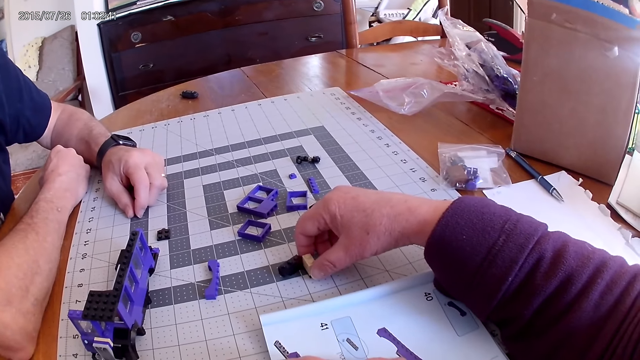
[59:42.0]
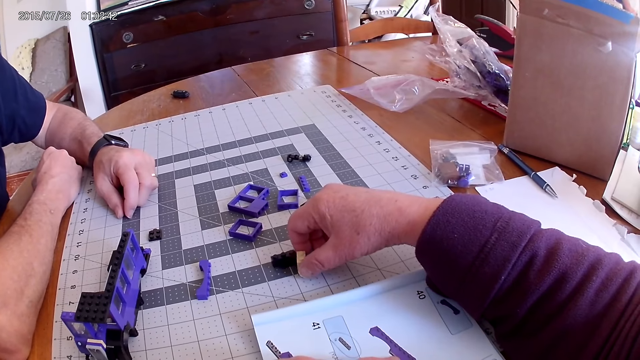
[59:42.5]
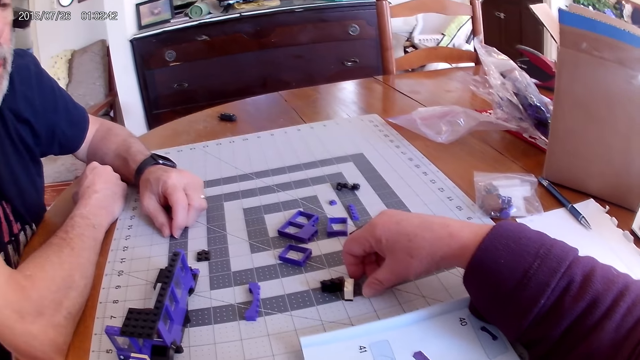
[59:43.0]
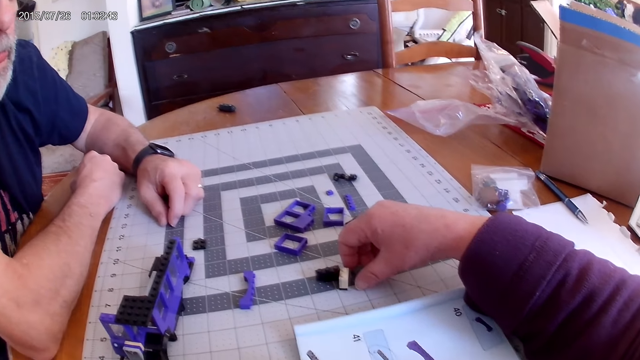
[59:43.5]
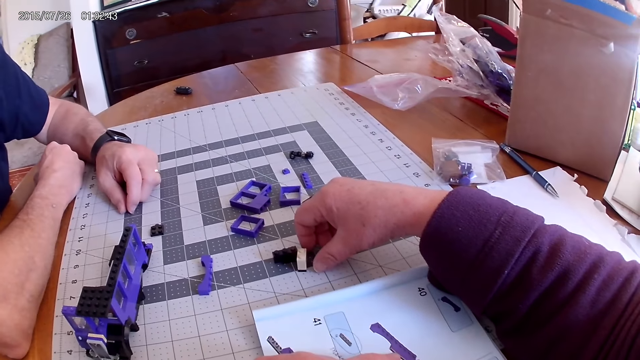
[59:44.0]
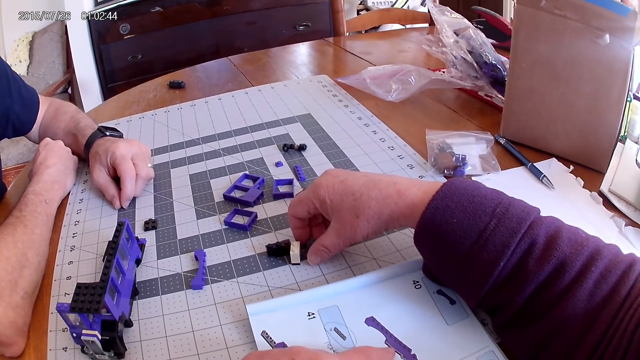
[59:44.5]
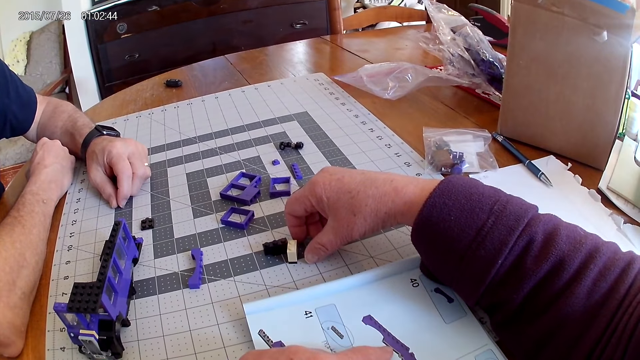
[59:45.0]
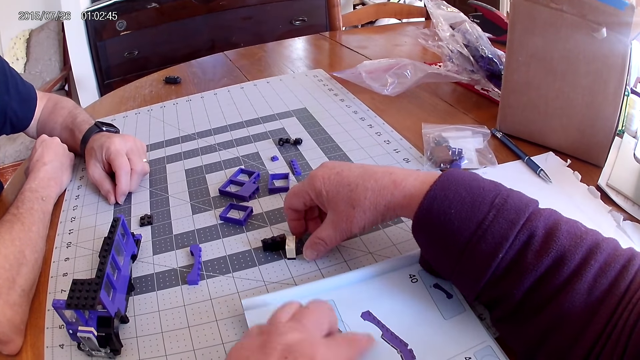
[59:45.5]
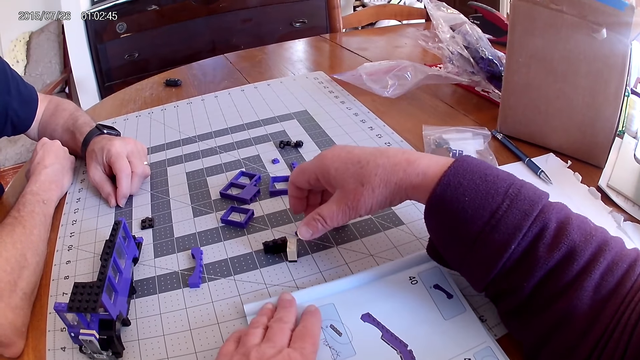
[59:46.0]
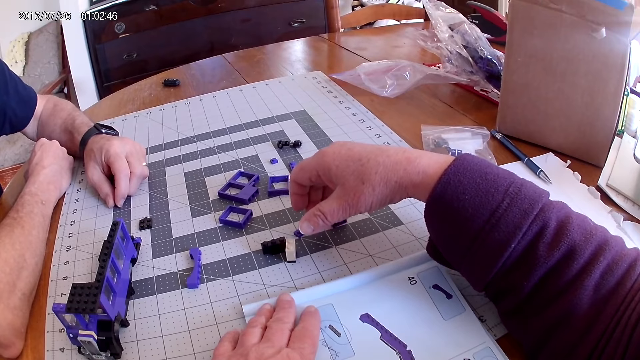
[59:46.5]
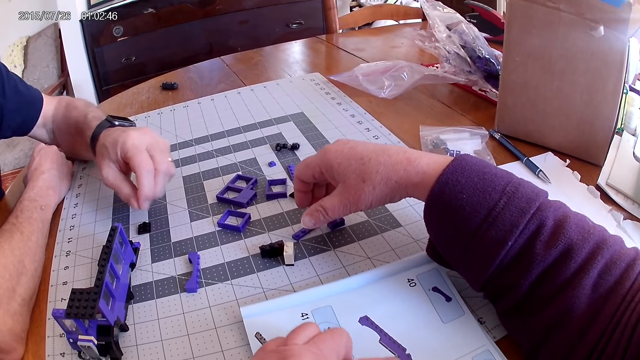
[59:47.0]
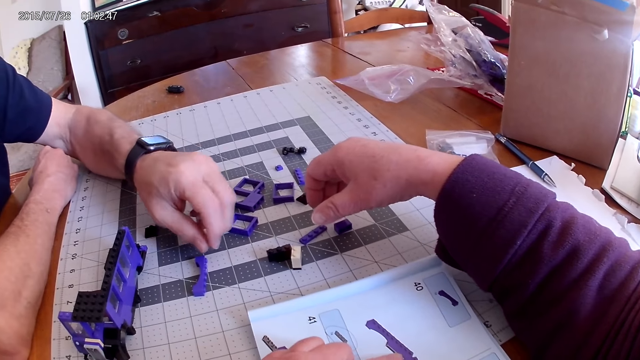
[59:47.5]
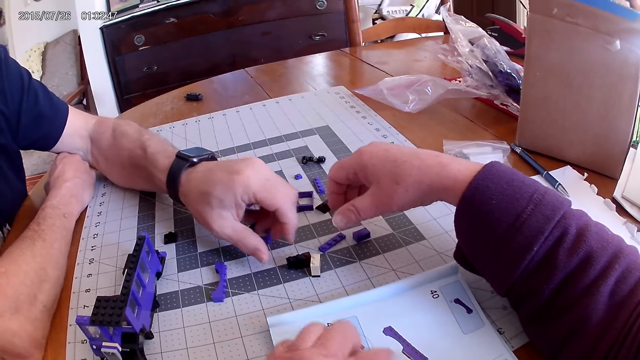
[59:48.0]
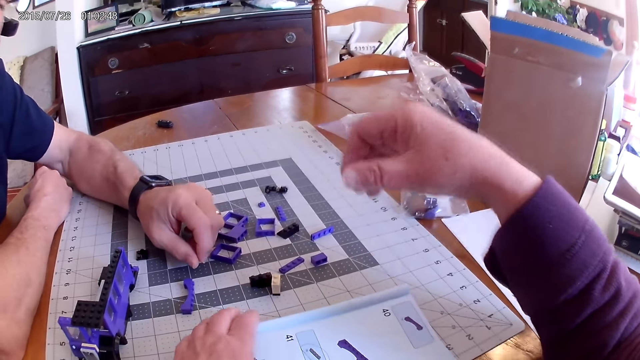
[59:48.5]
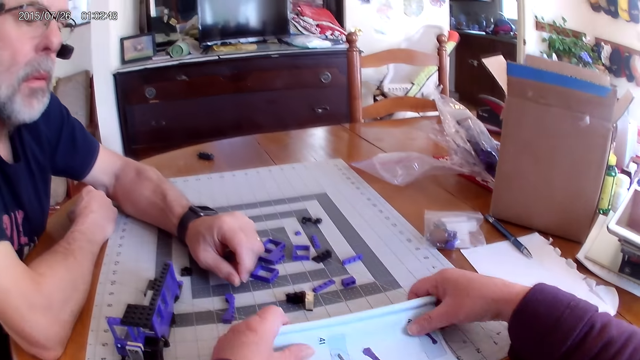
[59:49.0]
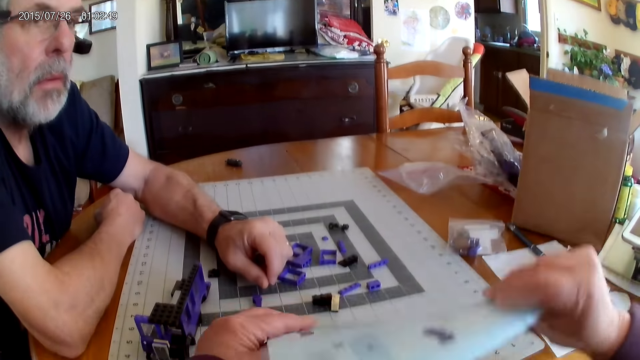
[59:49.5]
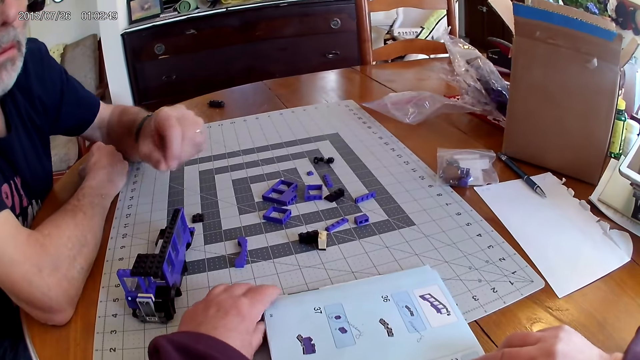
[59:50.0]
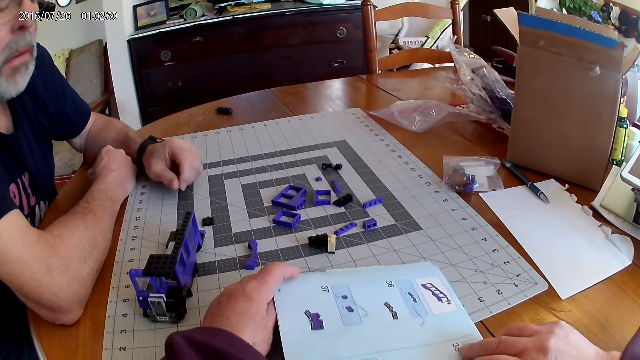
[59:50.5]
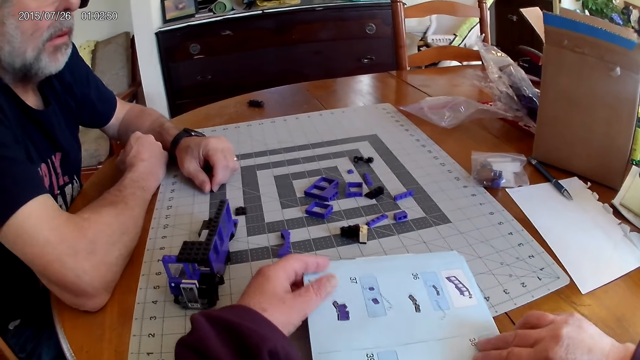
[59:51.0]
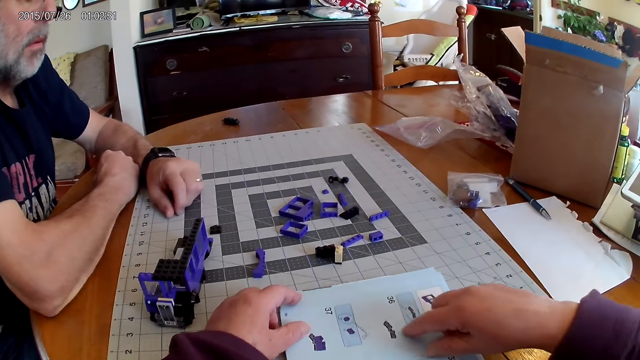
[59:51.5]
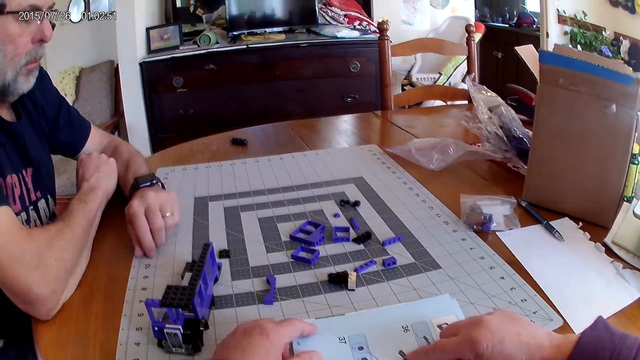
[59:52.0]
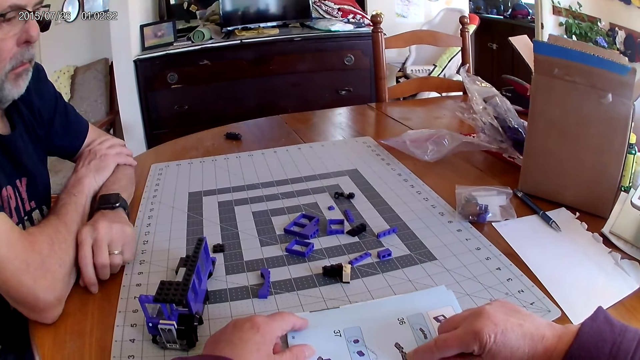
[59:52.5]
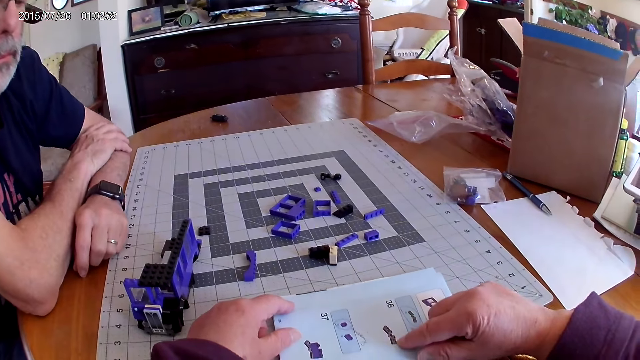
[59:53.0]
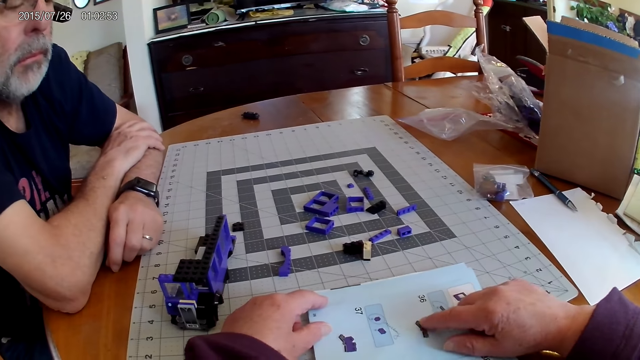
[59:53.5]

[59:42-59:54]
The camera wearer looks around. They put their left hand on a book. They look around. A man moves the hand on the board. The camera wearer turns the book on the table. The man moves his hand. The camera wearer looks around. They look at the book. The man puts the hands together. He moves his hands.

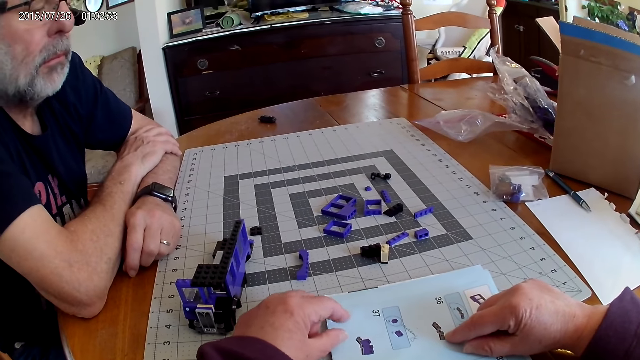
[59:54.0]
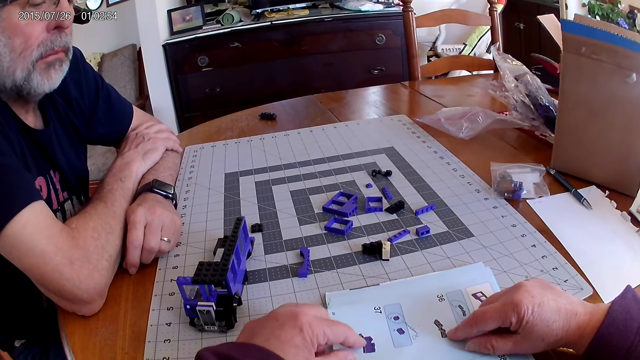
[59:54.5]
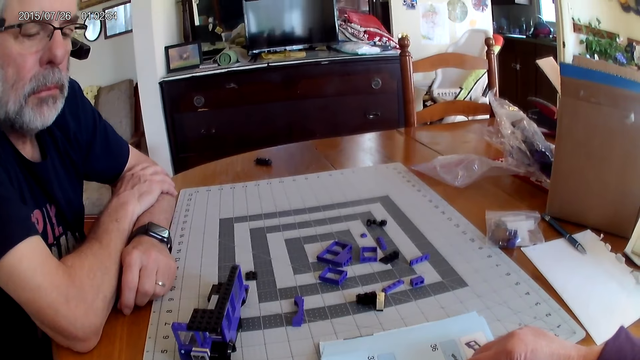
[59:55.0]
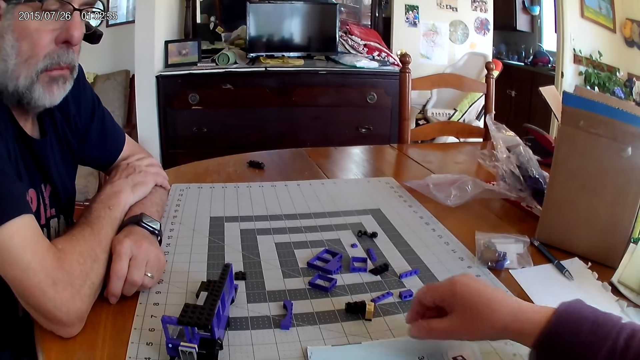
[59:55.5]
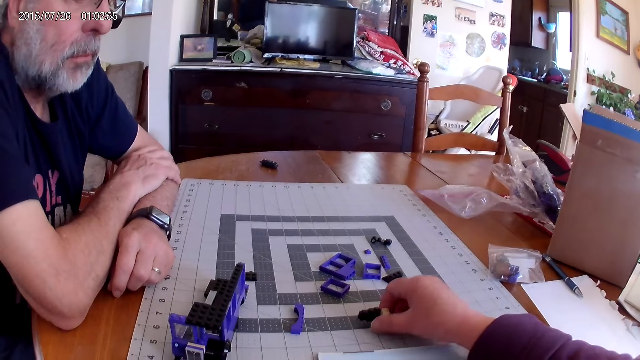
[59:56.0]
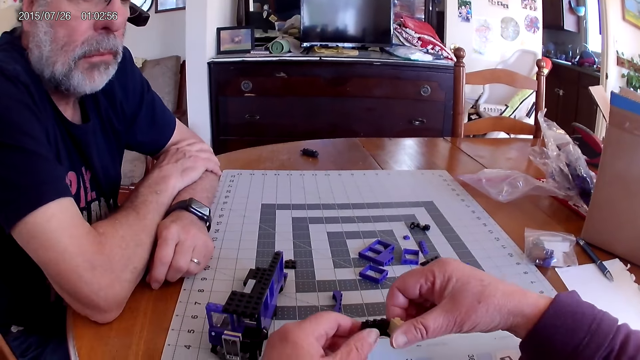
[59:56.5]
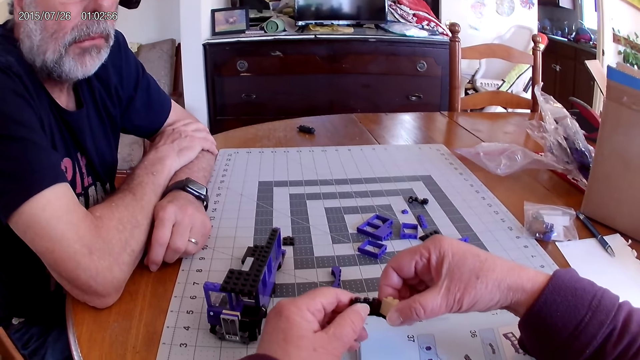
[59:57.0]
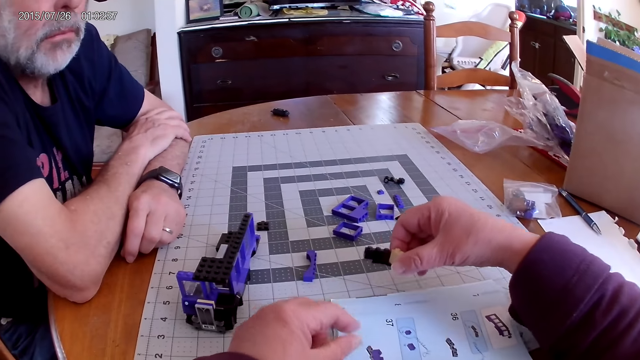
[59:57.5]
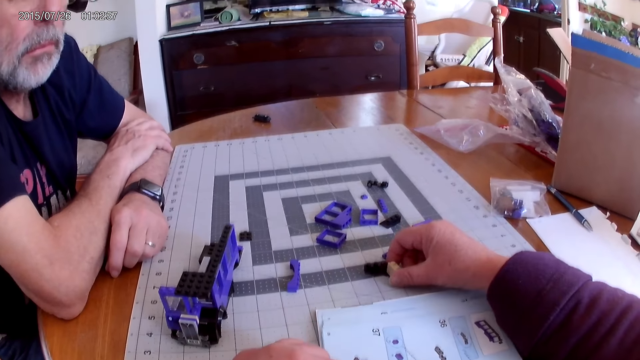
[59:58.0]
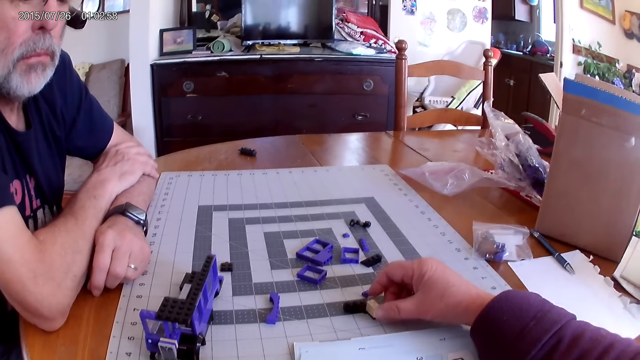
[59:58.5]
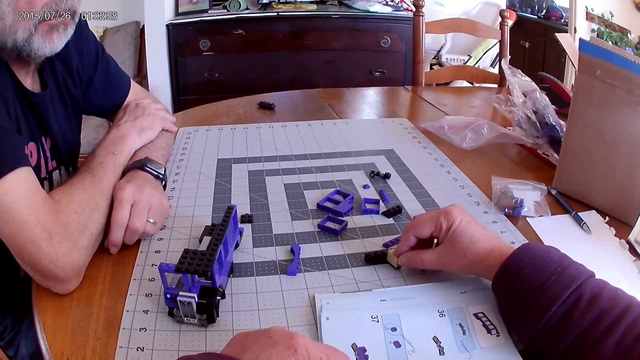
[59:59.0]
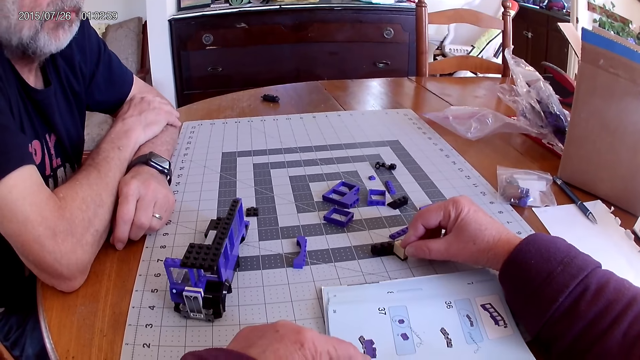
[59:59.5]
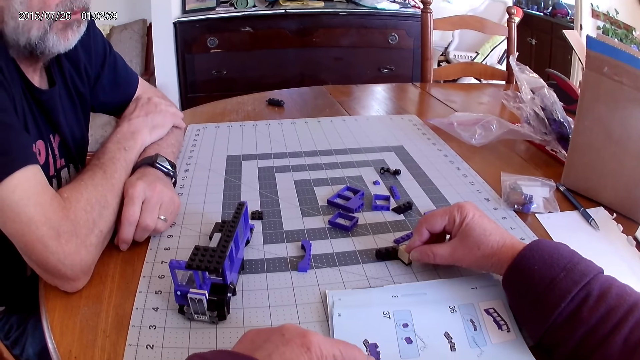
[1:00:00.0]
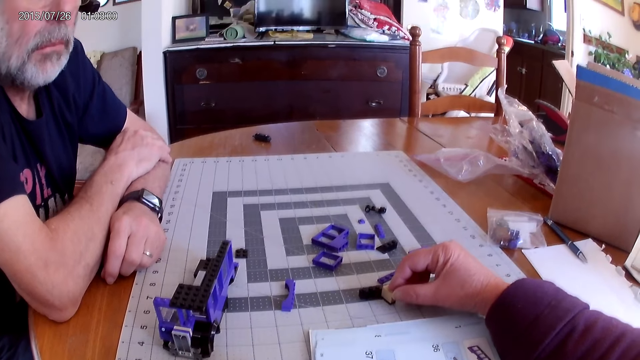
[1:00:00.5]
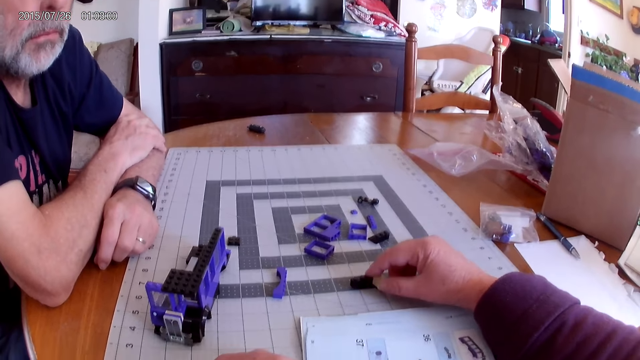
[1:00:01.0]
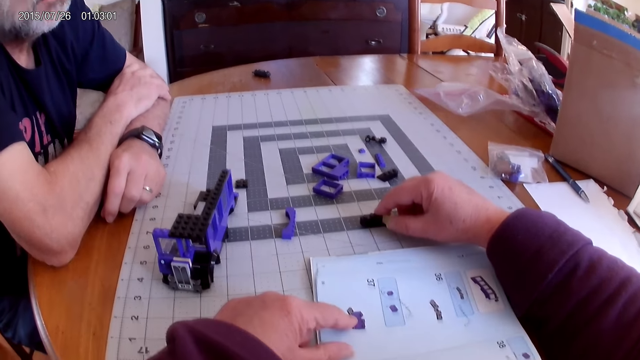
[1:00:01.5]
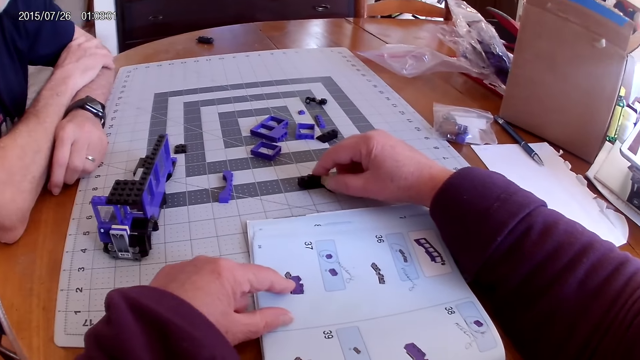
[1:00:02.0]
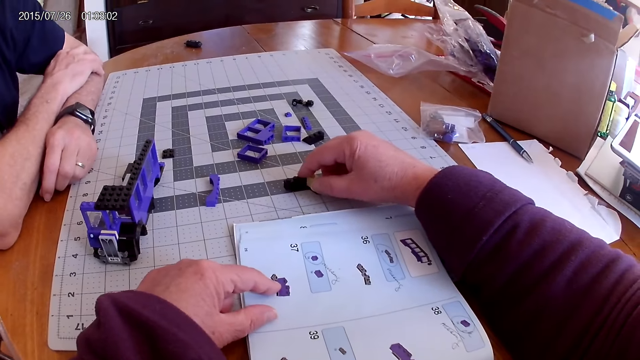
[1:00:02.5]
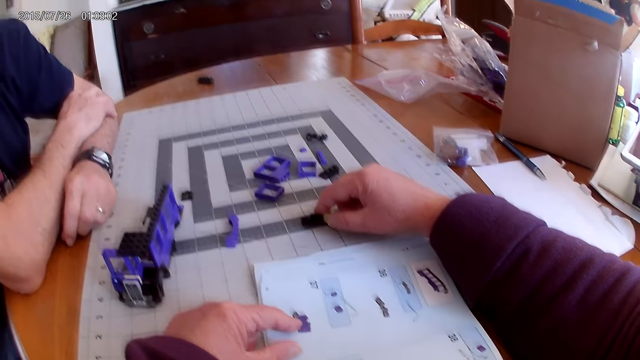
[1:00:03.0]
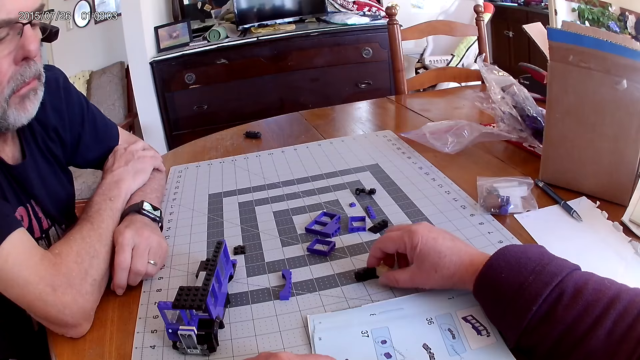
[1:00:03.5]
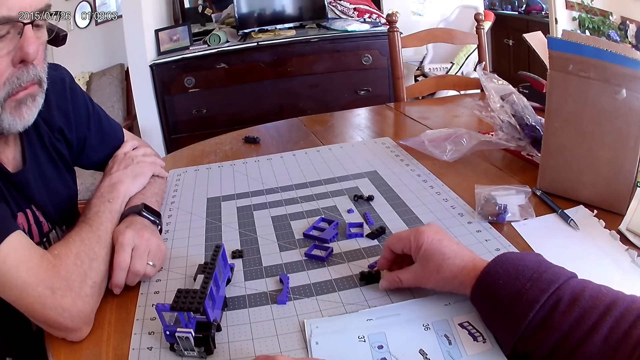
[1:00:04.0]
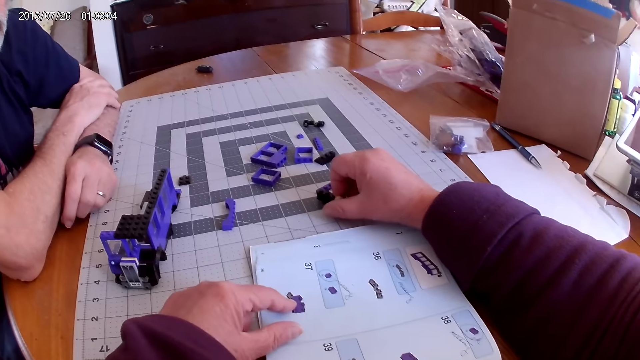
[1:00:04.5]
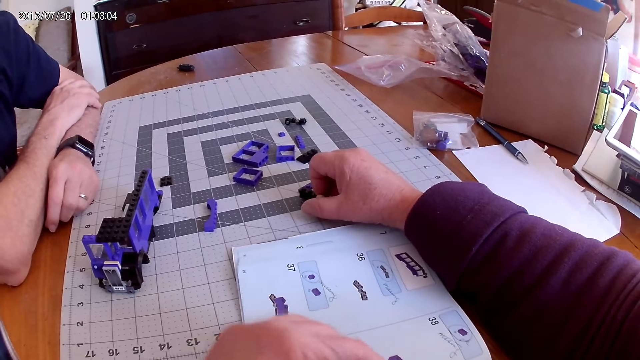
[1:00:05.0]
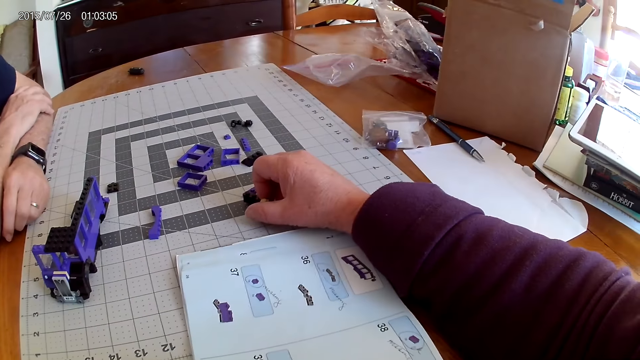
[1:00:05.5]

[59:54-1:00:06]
A man looks at the board. The camera wearer picks up a piece of Lego on the table. They hold the piece of Lego. They put the piece of Lego on the table. They hold the piece of Lego on the table. They touch the image on the book. They turn the piece of Lego on the table. They talk to the man.
